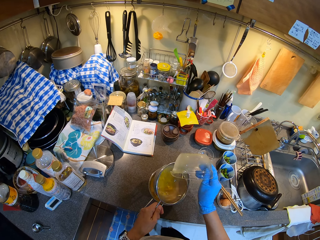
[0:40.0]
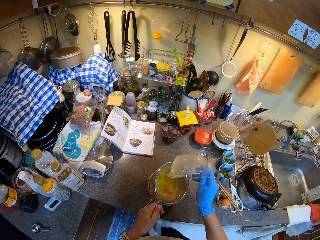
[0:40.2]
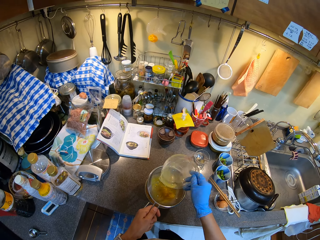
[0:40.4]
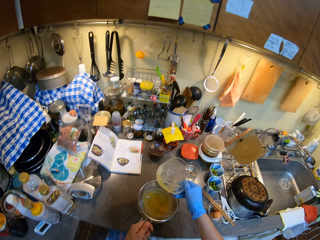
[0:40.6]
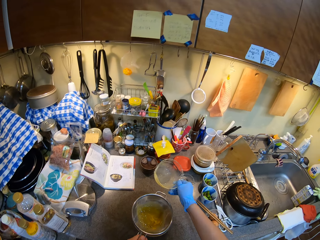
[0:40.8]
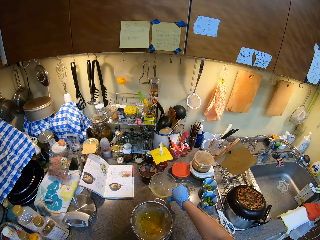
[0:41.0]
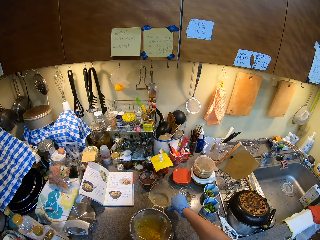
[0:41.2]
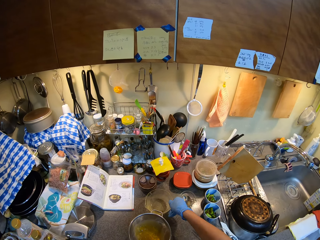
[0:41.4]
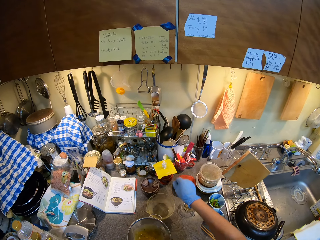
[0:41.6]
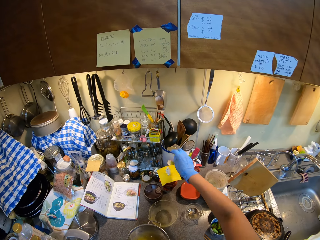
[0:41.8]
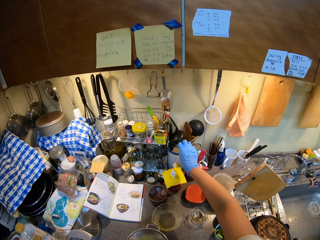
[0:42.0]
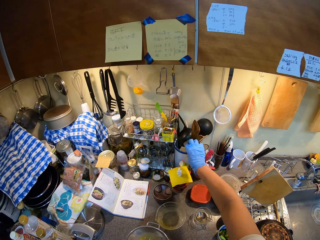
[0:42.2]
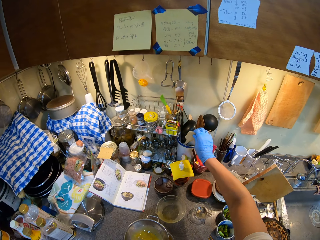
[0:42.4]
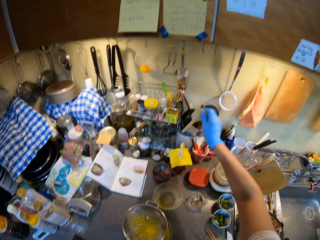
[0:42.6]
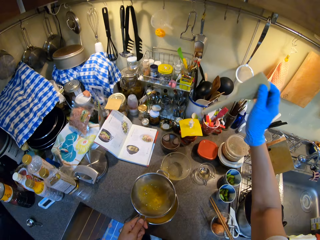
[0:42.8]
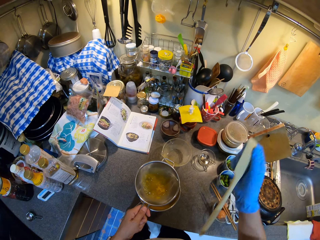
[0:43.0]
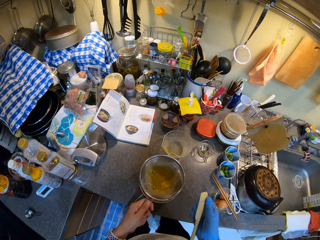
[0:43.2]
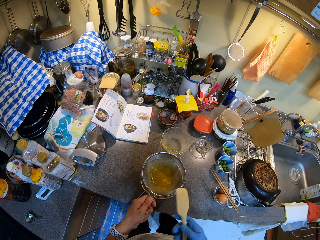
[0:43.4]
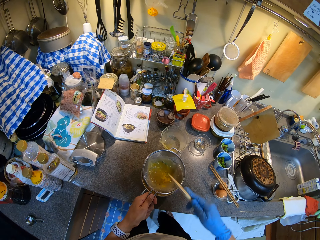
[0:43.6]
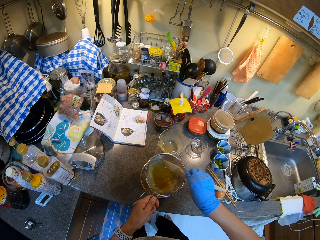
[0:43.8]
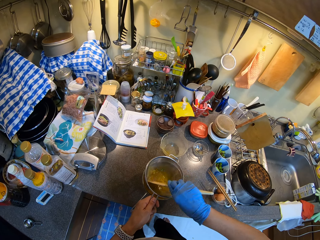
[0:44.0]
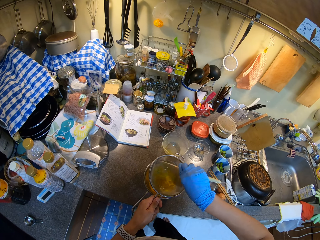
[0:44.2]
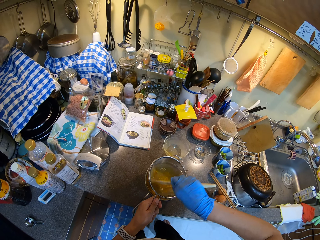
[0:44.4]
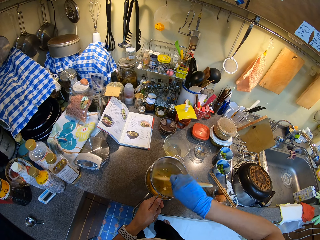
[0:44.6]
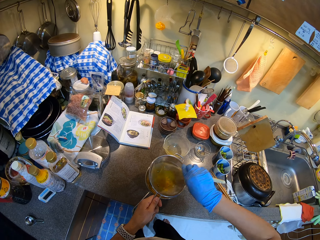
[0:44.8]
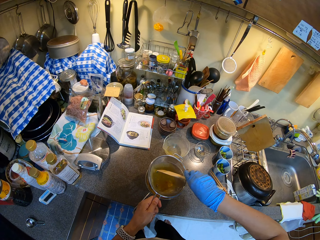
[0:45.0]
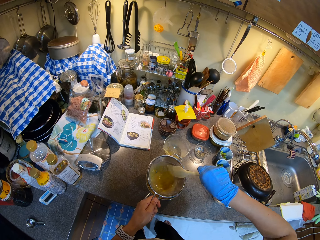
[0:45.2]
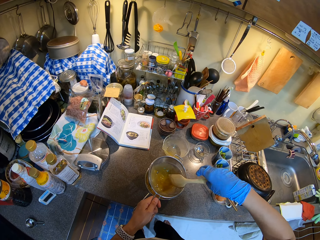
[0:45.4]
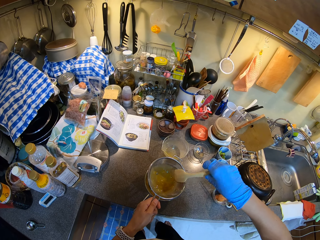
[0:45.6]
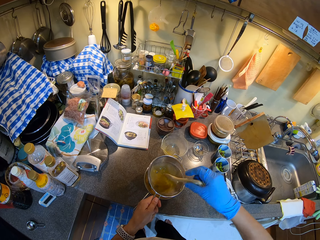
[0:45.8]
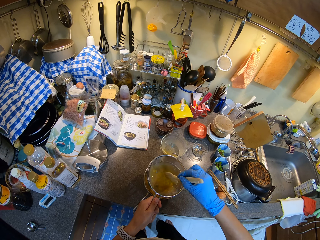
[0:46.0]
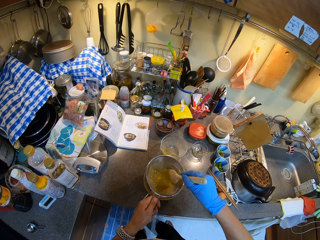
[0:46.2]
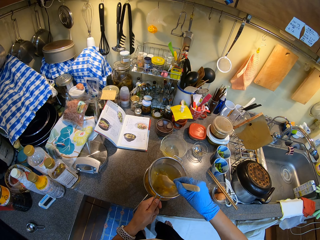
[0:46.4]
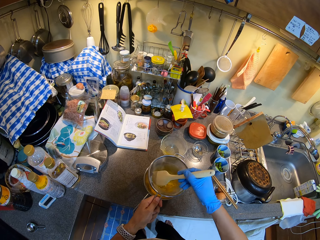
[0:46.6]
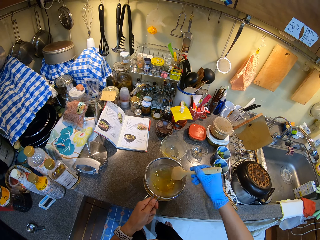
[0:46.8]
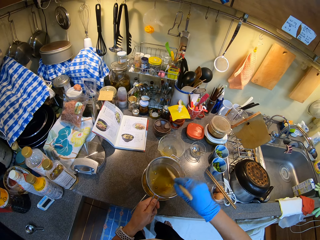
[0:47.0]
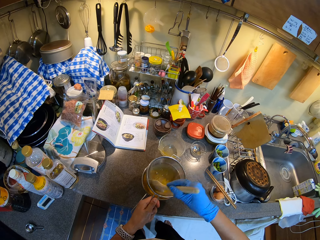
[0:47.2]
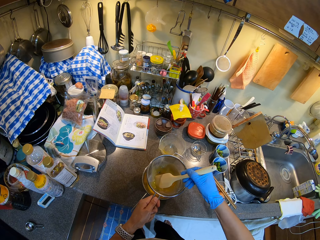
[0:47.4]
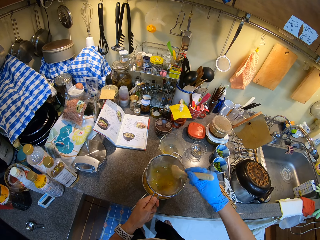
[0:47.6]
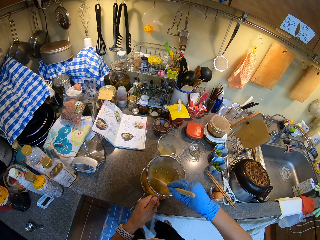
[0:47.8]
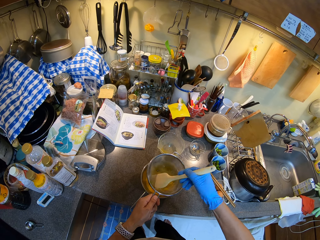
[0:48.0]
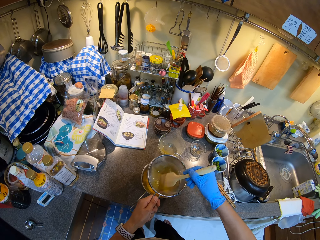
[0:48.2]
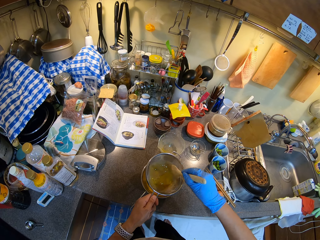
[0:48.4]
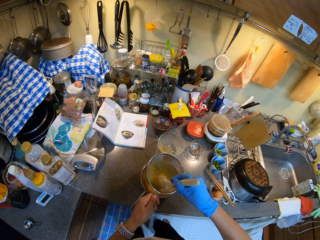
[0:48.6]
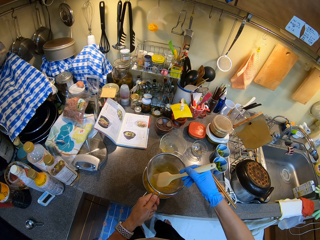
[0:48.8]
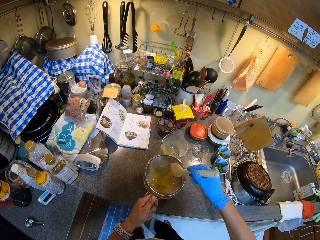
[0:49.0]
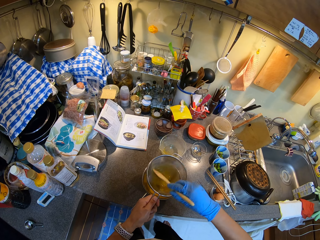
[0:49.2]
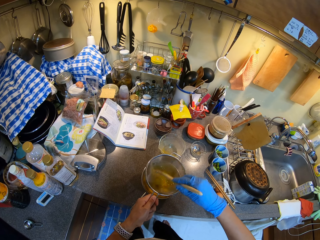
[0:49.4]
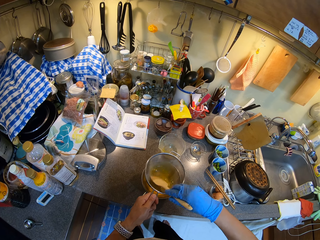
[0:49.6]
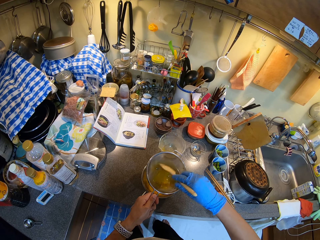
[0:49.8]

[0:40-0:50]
The camera wearer puts the bowl on the sink top. They take a cooking stick or wooden spoon. They stir the egg with the wooden spoon. They rub the sieve with the cooking stick.

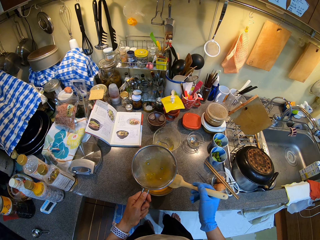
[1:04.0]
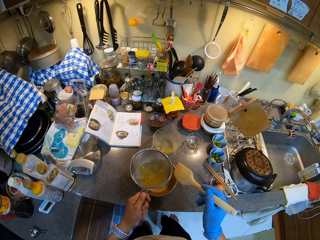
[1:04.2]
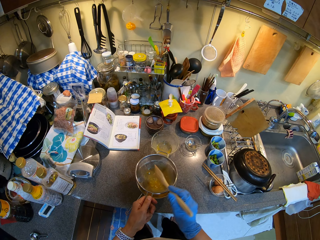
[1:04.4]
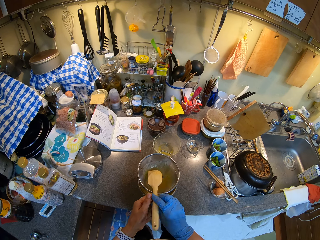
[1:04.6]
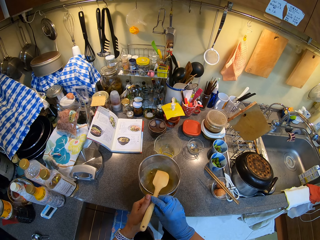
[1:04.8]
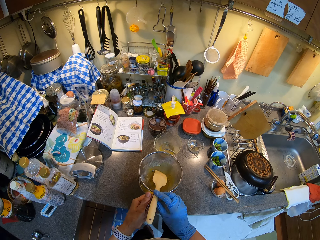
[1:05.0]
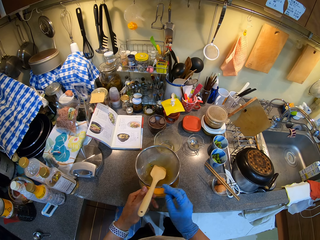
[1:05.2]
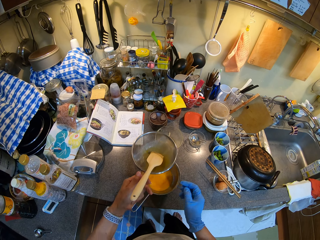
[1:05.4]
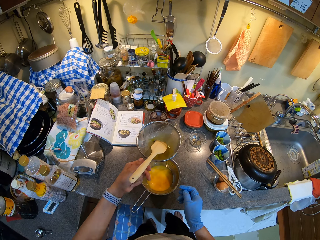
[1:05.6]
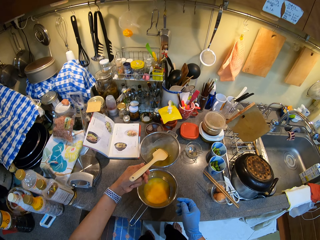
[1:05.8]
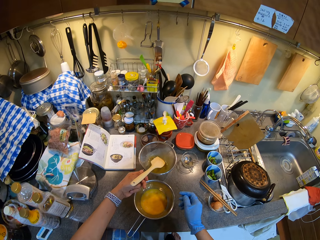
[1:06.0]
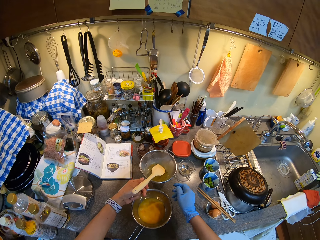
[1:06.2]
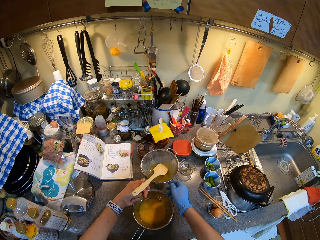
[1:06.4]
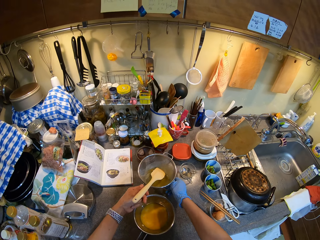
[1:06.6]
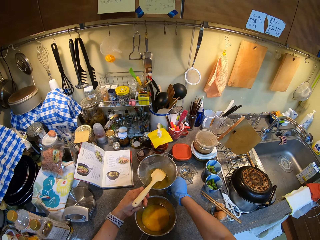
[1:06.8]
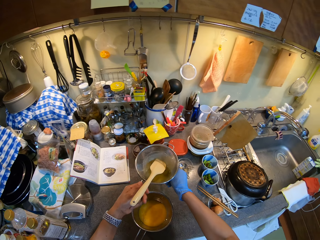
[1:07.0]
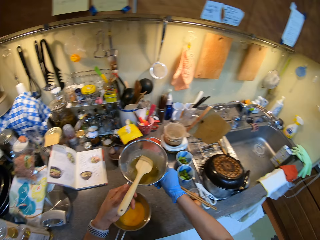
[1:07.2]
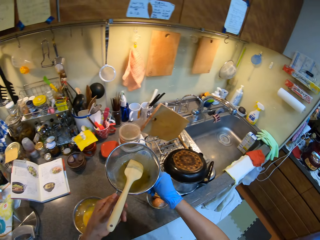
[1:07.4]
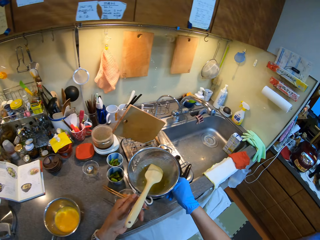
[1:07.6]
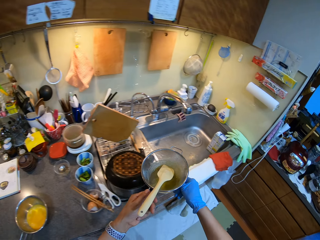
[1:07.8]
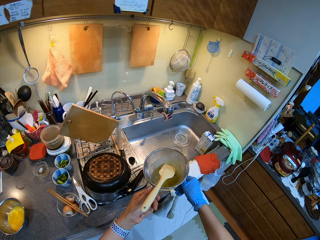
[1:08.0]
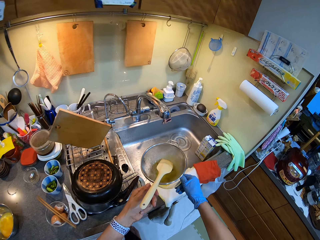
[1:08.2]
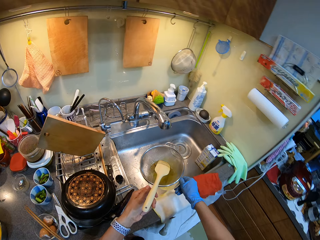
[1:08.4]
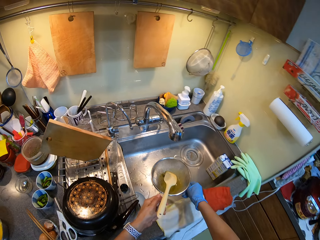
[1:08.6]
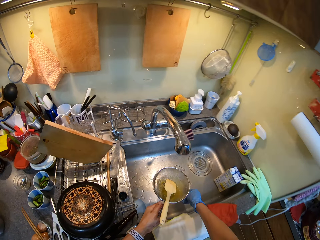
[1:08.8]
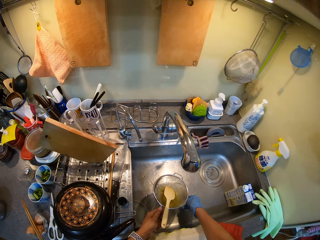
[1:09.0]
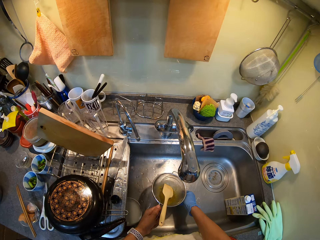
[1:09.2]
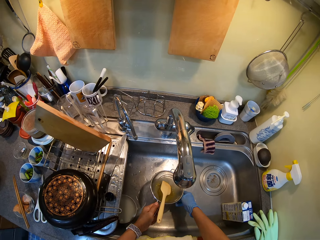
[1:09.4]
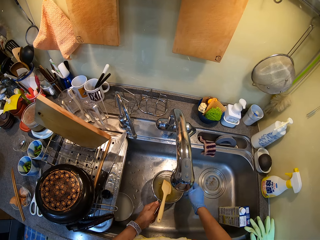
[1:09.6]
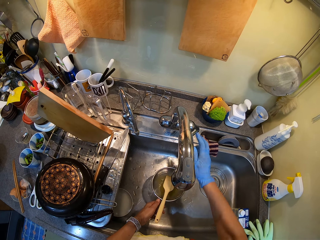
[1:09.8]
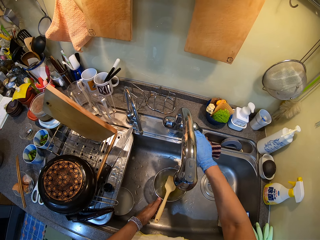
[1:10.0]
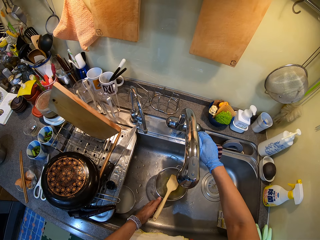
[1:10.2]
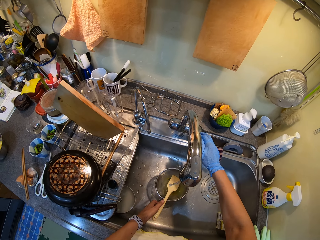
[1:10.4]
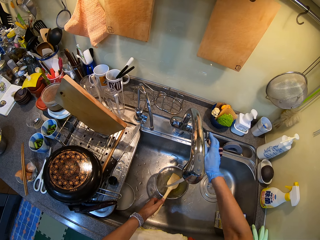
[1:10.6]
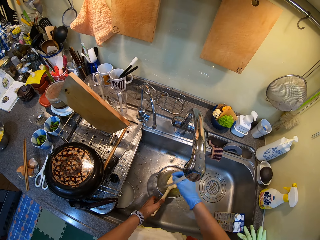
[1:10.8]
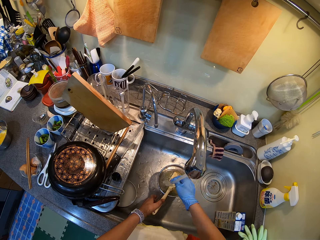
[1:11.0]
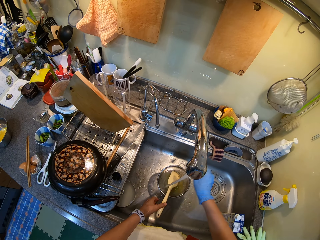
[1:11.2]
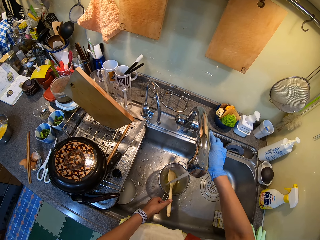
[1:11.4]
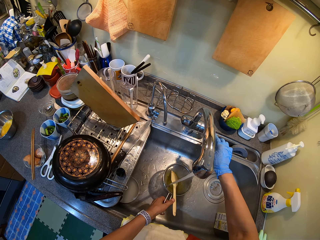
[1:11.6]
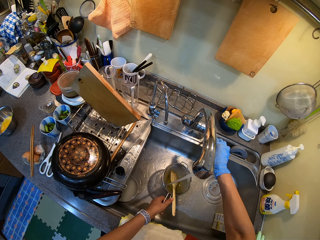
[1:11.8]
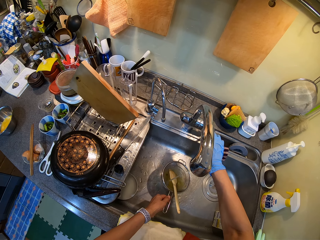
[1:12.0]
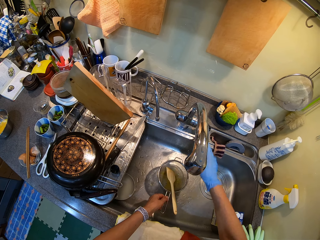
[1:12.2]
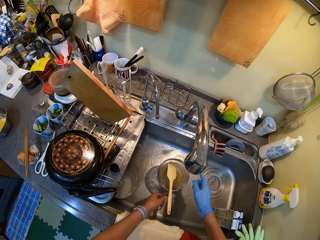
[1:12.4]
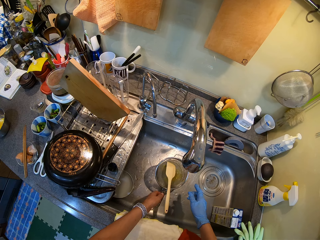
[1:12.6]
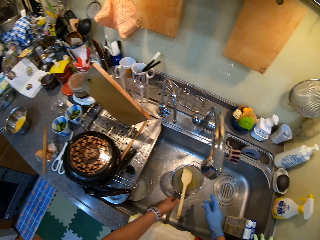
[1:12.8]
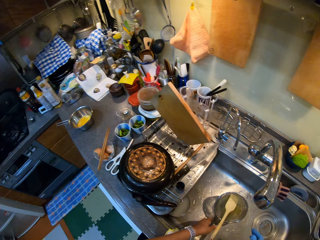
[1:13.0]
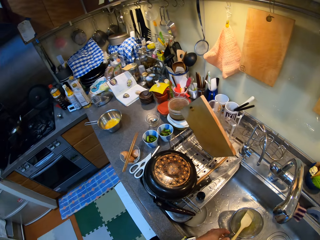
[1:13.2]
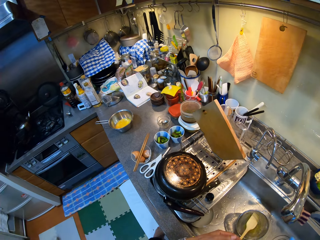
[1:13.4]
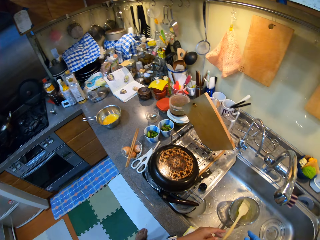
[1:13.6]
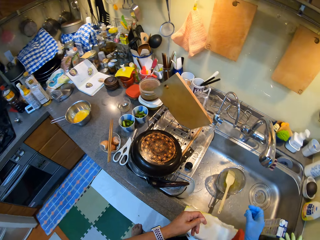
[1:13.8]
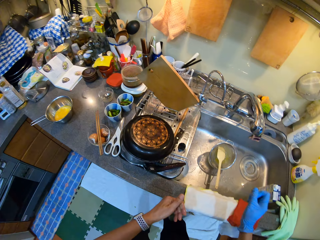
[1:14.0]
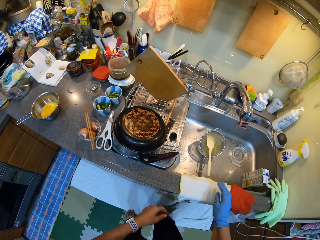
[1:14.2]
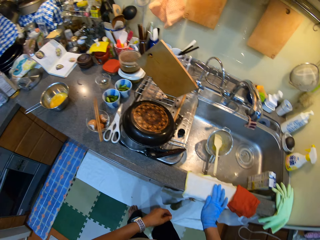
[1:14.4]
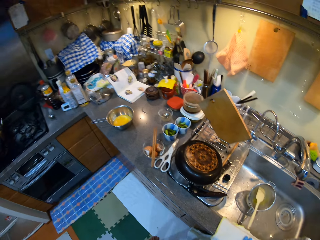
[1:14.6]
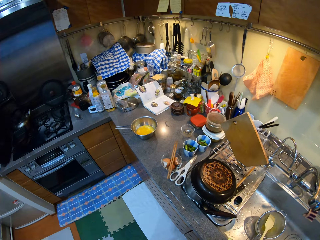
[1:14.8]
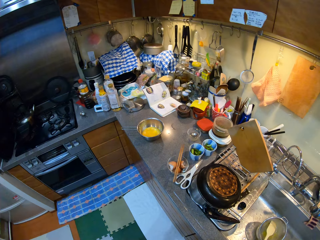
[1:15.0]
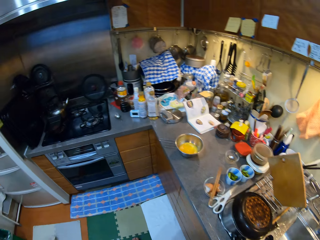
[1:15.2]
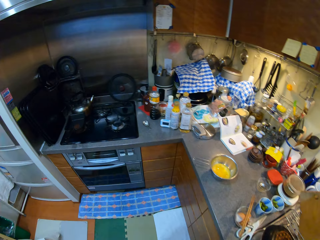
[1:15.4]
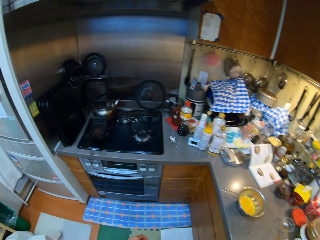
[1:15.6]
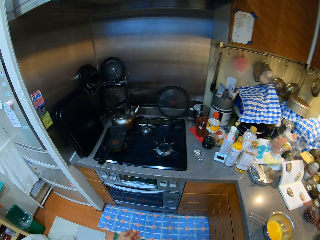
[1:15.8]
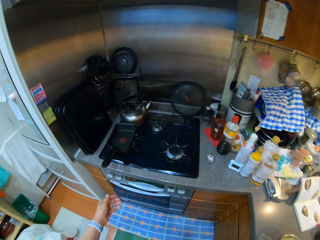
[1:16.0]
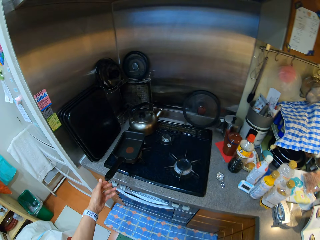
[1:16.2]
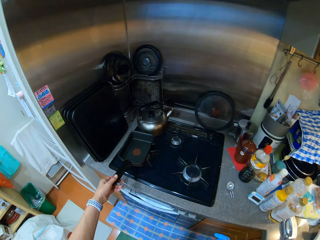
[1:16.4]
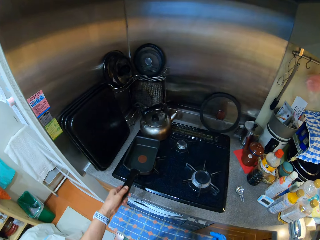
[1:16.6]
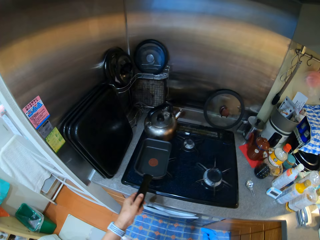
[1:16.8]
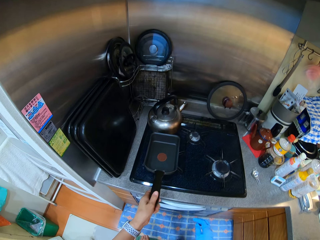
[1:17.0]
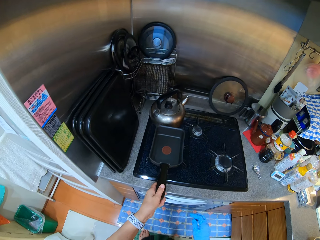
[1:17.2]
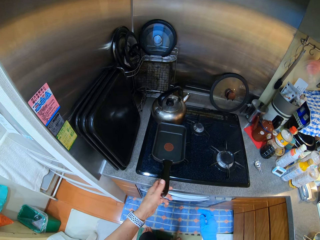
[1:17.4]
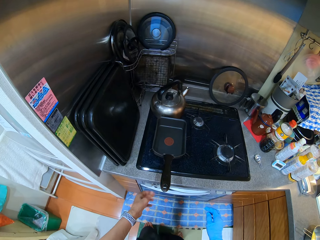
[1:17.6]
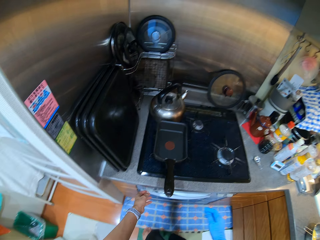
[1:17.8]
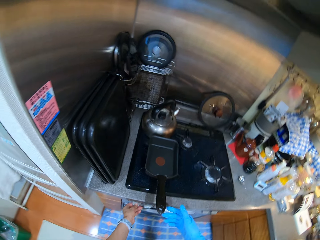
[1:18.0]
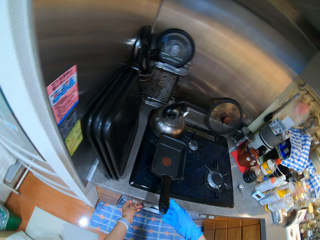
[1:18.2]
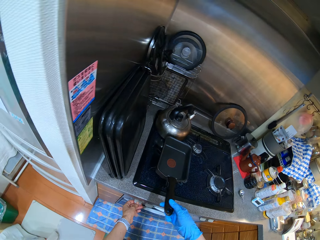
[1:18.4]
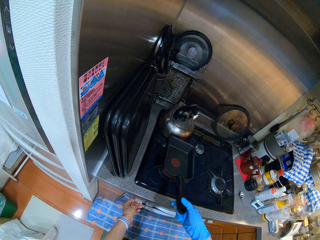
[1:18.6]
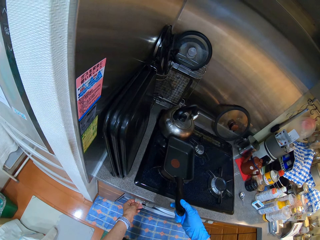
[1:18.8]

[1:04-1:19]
The camera wearer puts the wooden spoon on the filter. They put the cooking stick and sieve in the sink. They open the tap water. They add water to the sieve and pot. They close the tap water. They walk in the kitchen. They pick a pan. They turn on the cooker.
